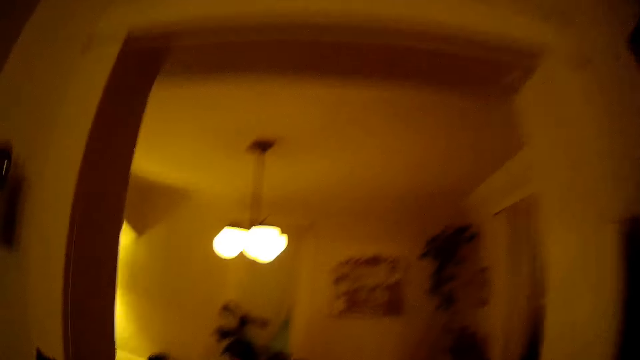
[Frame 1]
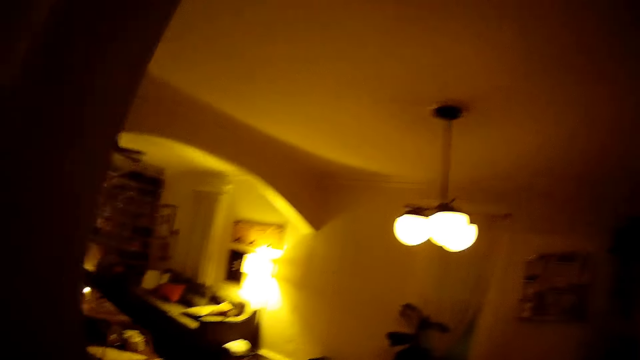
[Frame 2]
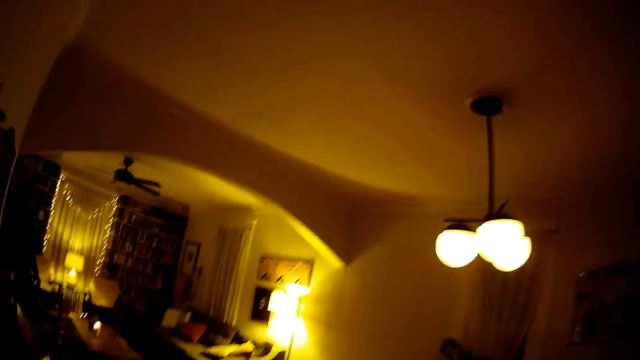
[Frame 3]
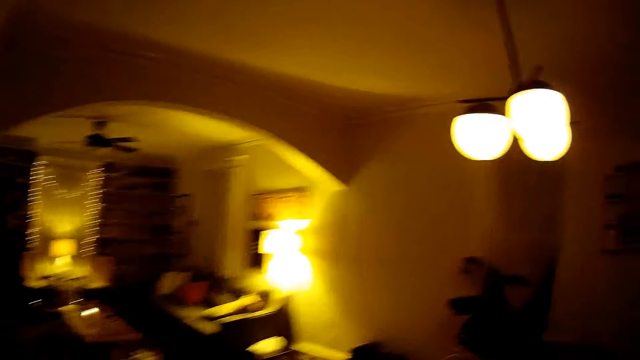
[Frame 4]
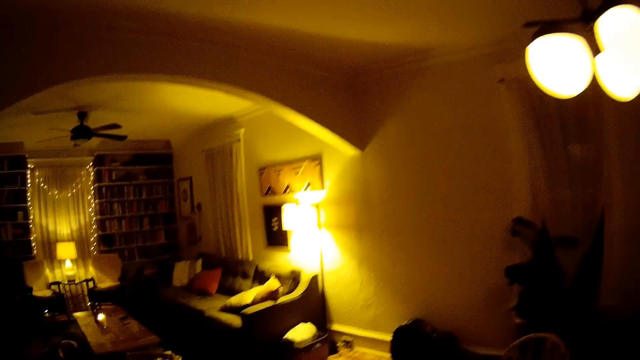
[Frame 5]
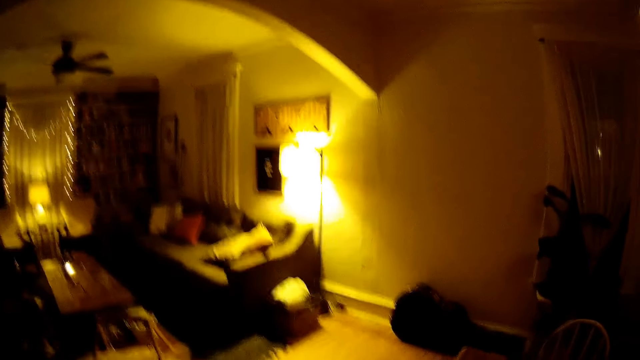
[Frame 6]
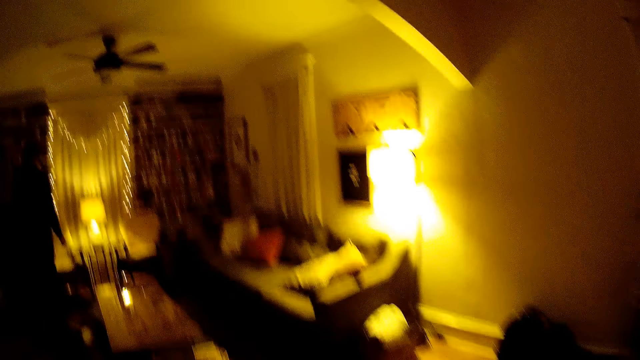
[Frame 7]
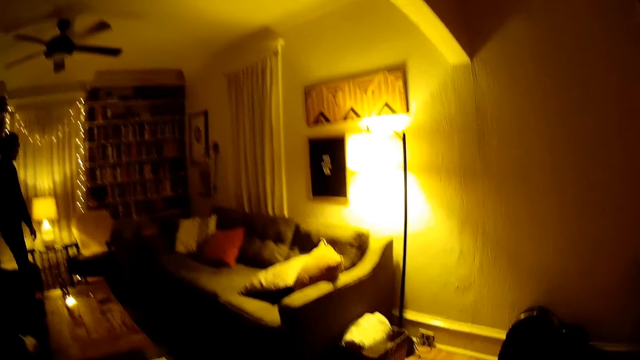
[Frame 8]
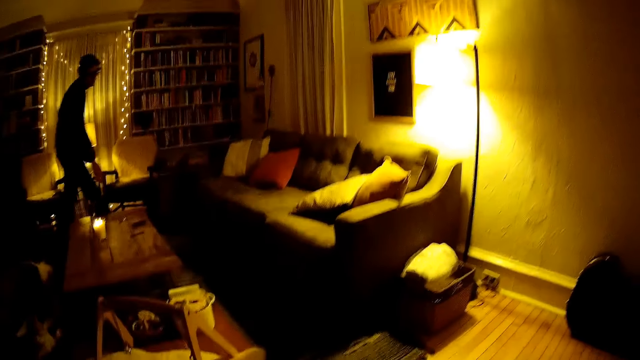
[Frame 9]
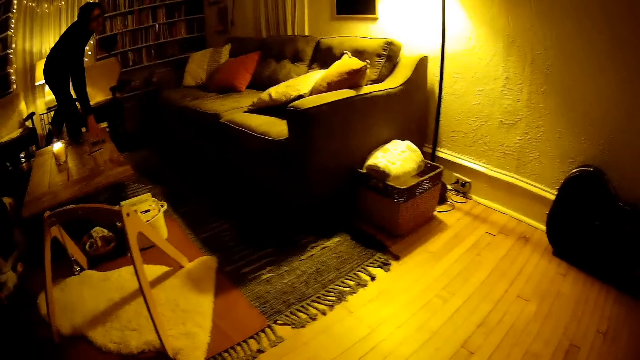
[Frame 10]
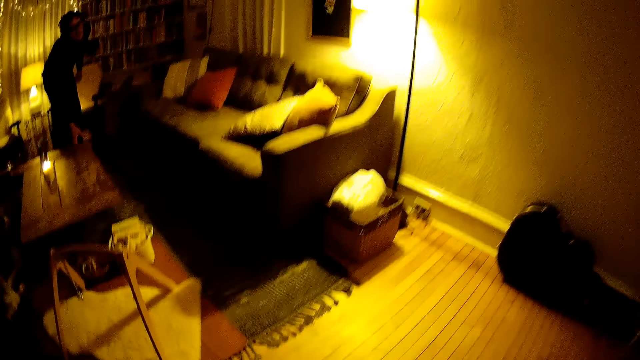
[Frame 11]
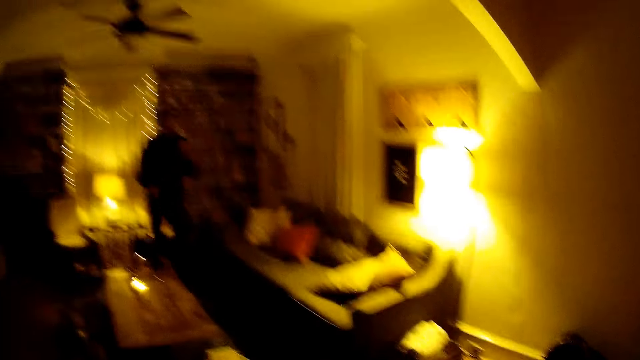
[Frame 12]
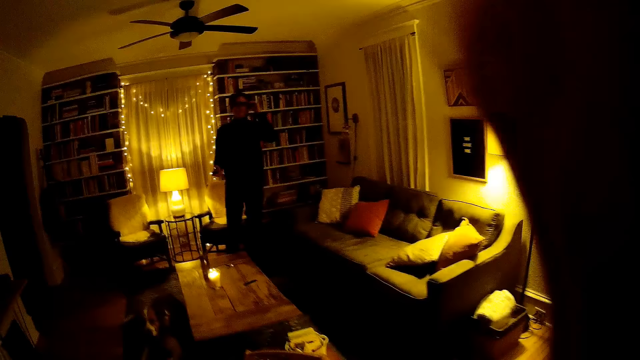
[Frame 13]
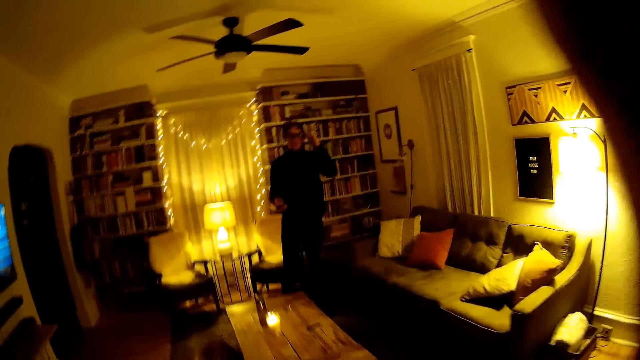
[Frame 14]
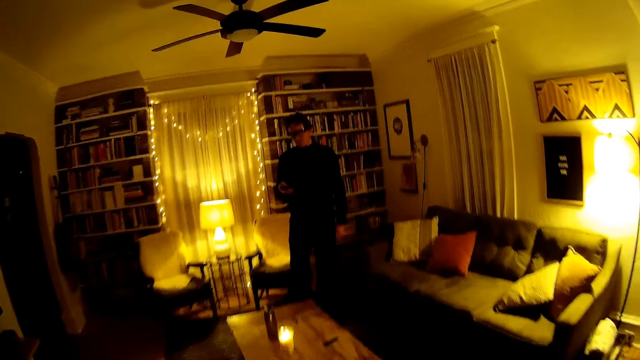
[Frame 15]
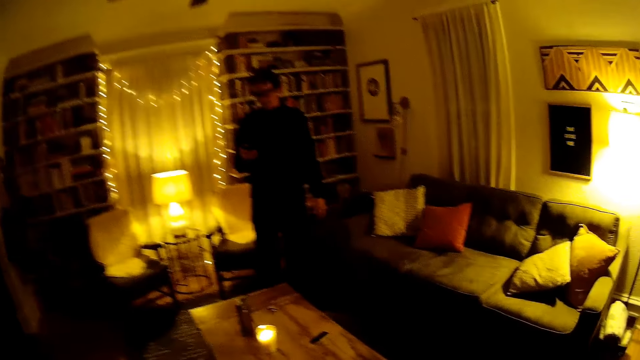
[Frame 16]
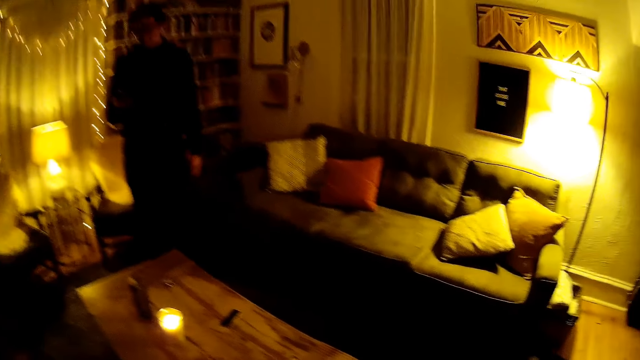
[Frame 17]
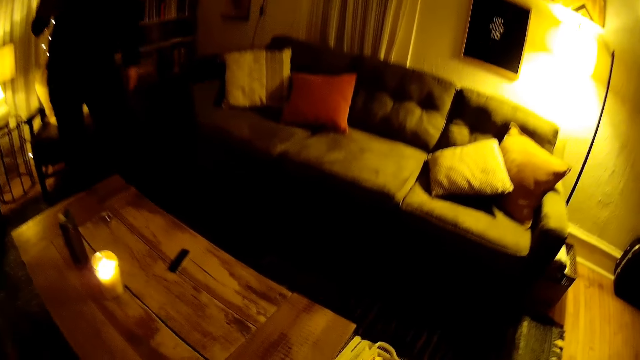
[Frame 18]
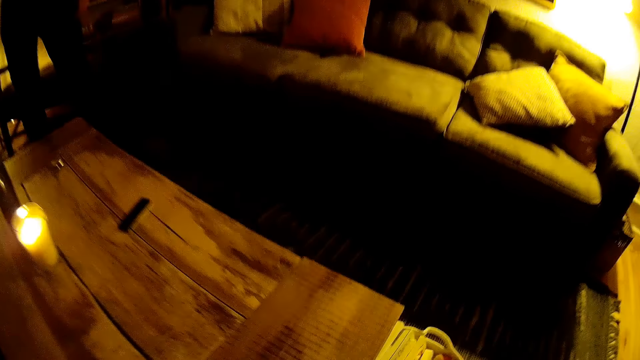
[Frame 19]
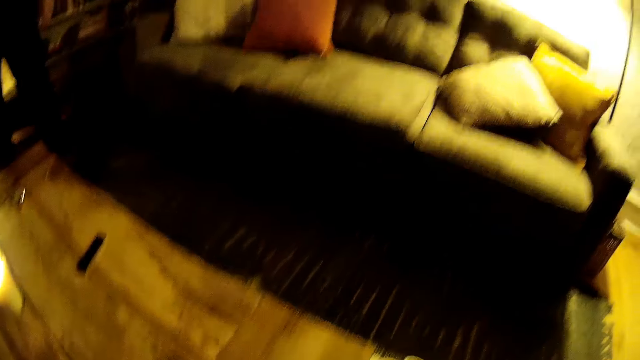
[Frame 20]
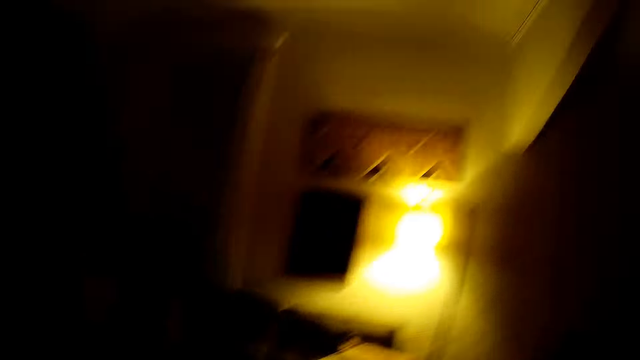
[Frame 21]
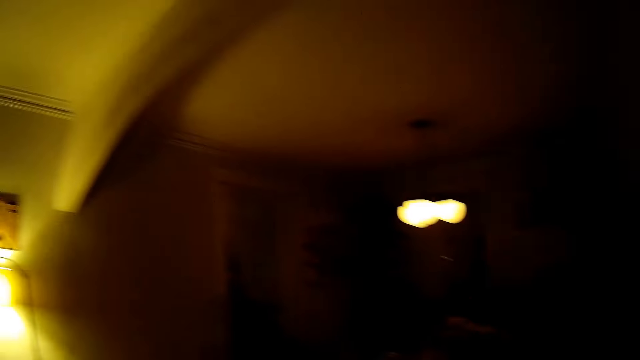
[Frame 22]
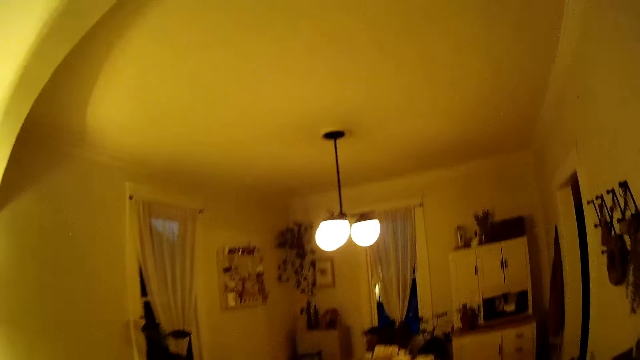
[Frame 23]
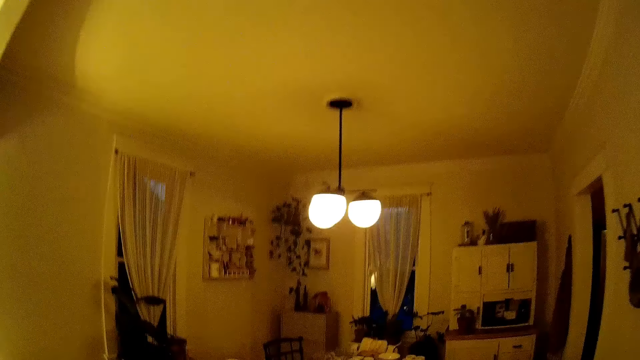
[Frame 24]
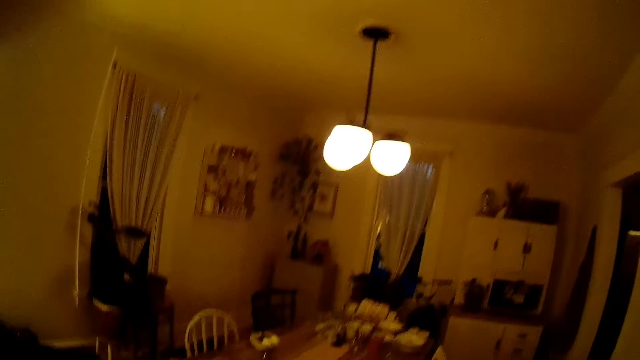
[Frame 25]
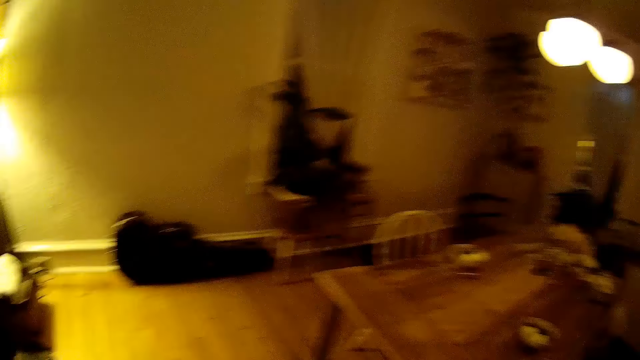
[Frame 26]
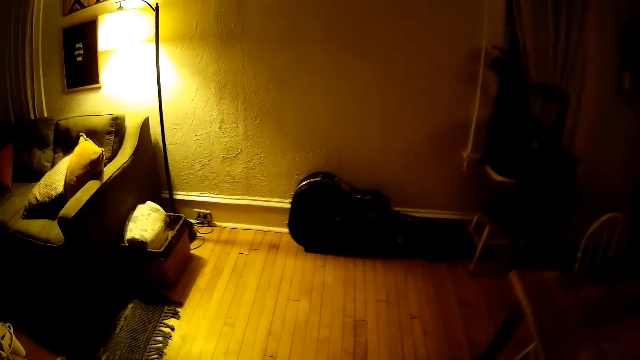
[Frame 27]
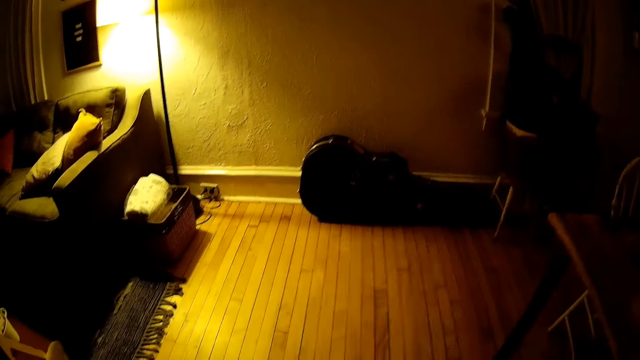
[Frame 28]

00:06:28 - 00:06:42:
The camera wearer walks to the dining room. A man walks into the living room. The camera wearer walks to the living room. The man picks up a remote from the table with his right hand and adjusts the glasses on his face with his left hand. The camera wearer adjusts a camera with a hand. The man operates the remote in his right hand. The camera wearer walks to the dining room. She holds a toy in her right hand.

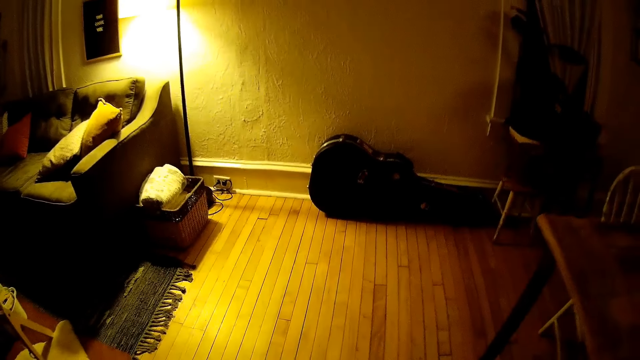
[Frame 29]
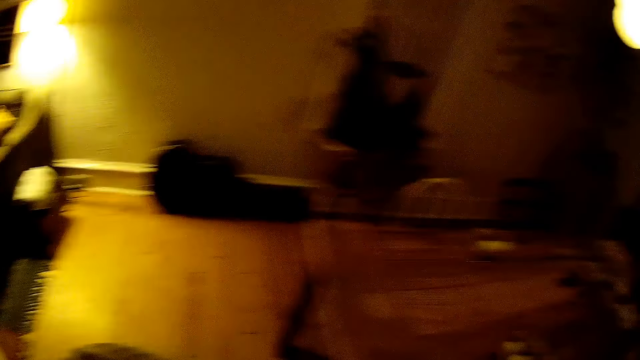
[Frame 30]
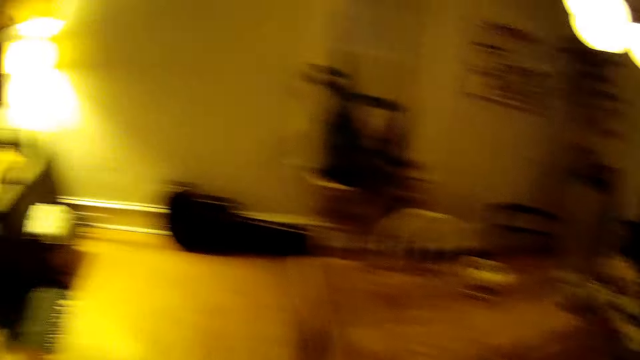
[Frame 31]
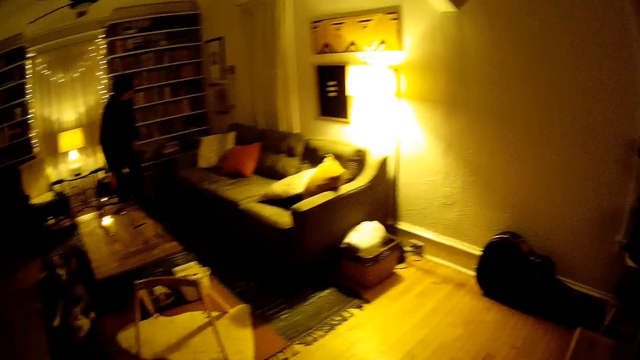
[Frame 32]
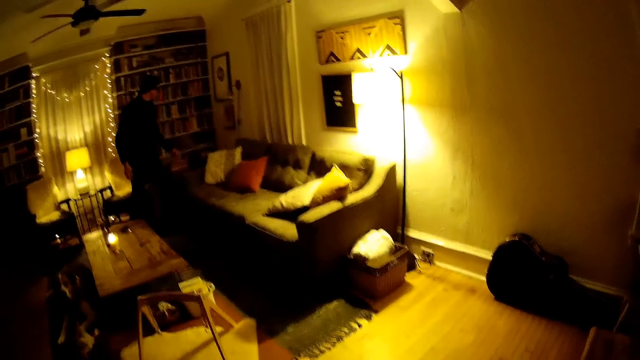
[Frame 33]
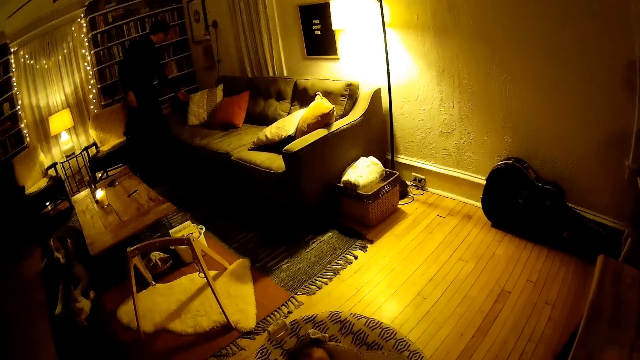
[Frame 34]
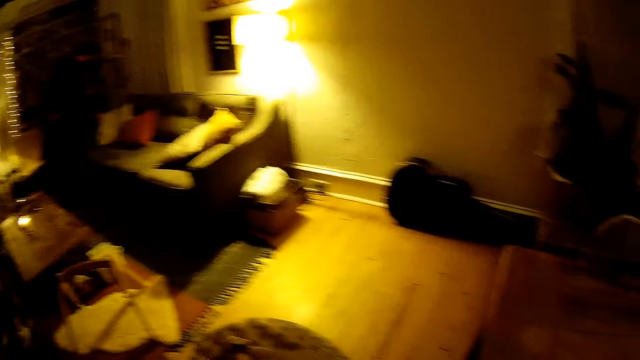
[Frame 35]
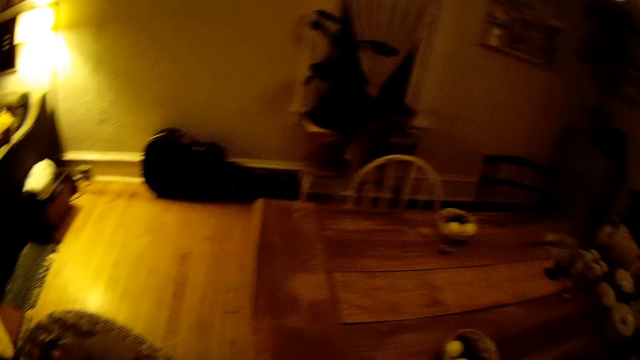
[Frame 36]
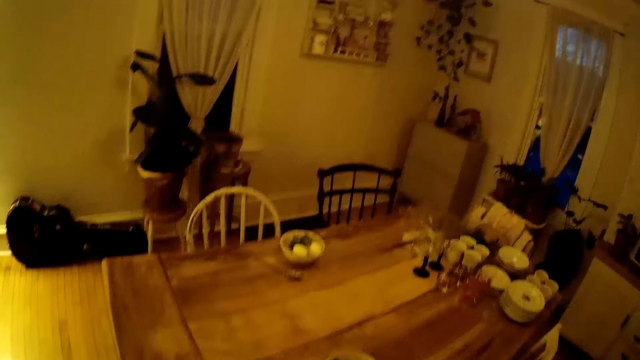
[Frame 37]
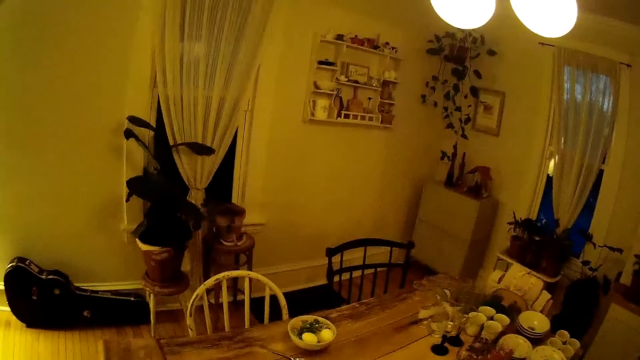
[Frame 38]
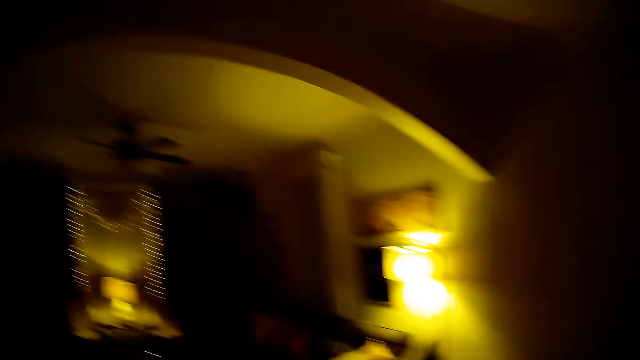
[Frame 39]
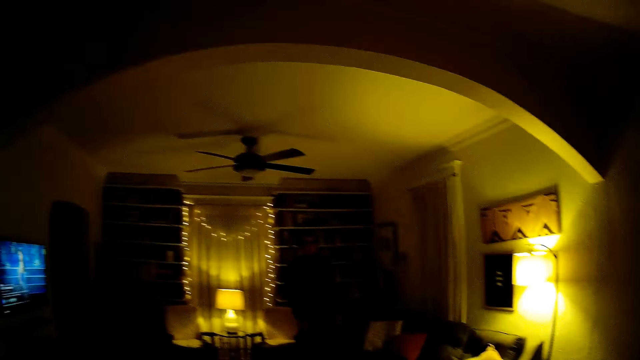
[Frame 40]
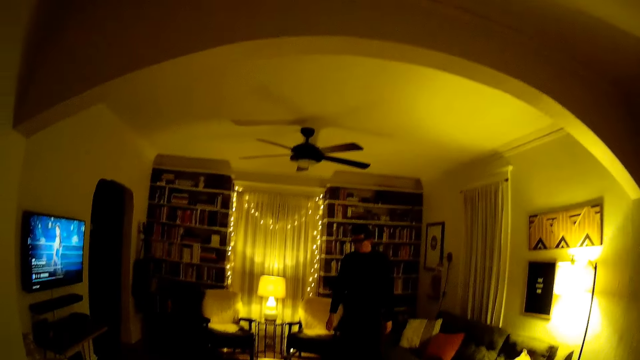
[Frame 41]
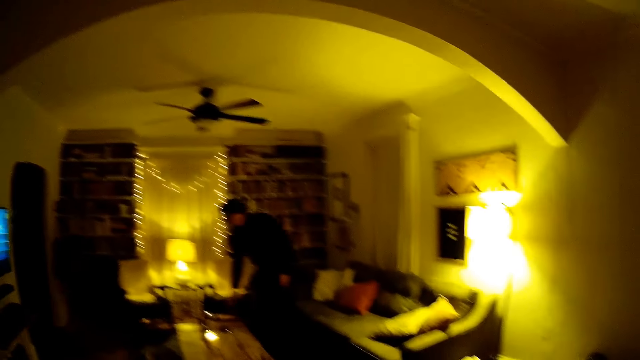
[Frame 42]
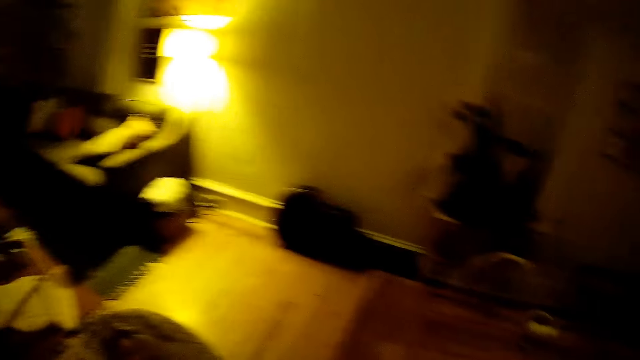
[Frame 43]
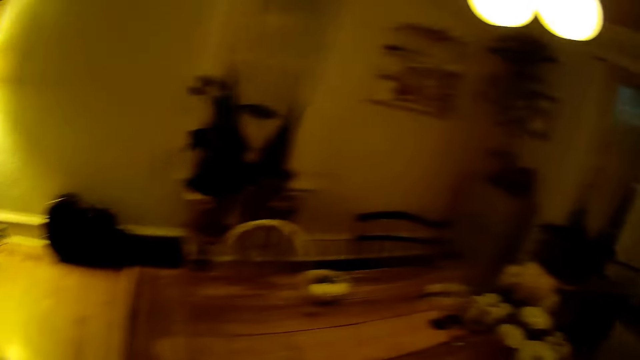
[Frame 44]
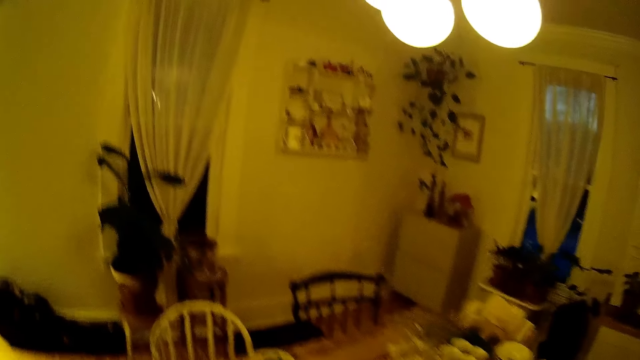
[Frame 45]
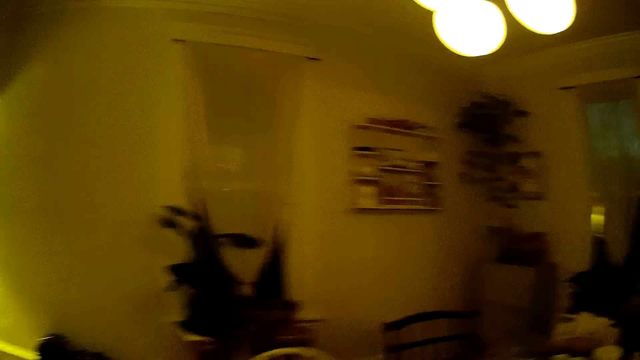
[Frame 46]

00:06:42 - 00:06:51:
The camera wearer looks around a room. A man holds a pillow with a hand. The man picks up a spoon from the table with his right hand and bends near the table.
